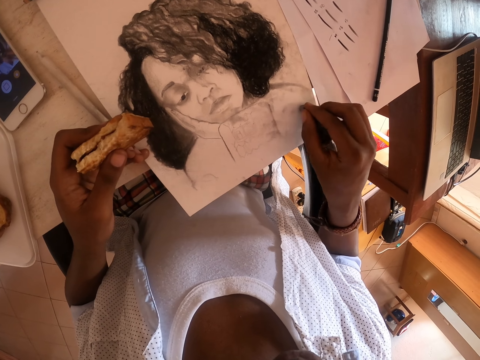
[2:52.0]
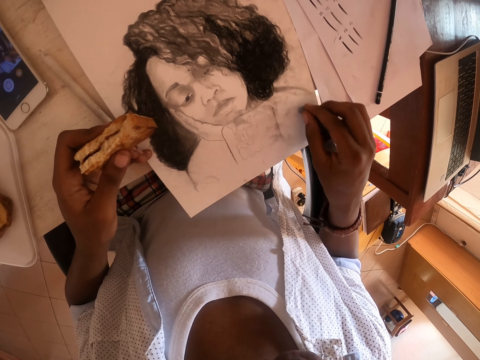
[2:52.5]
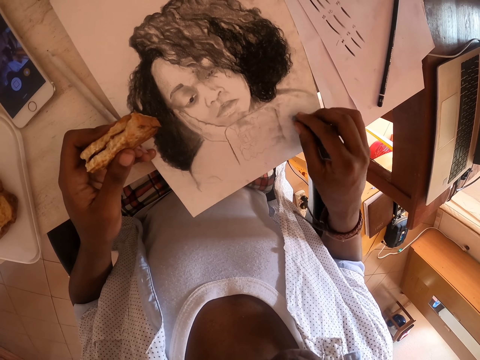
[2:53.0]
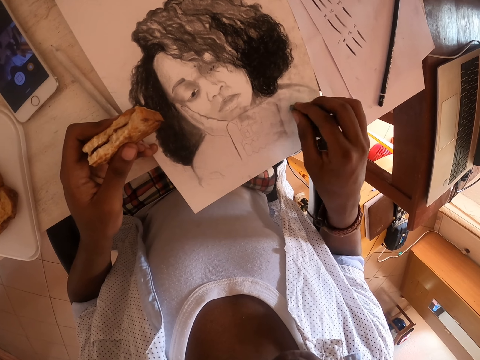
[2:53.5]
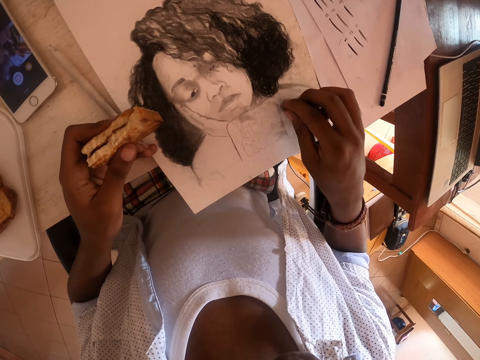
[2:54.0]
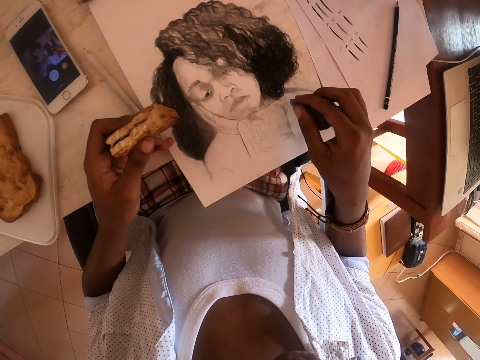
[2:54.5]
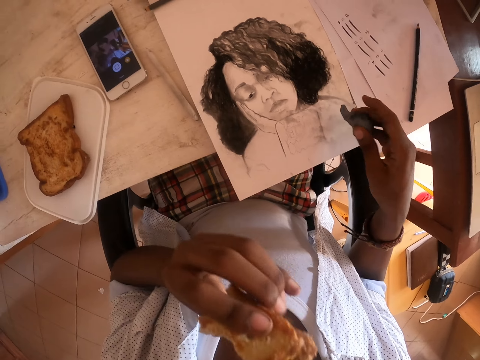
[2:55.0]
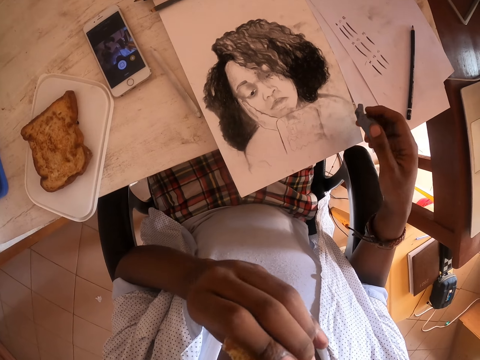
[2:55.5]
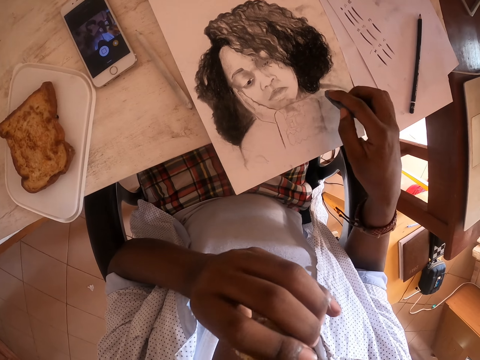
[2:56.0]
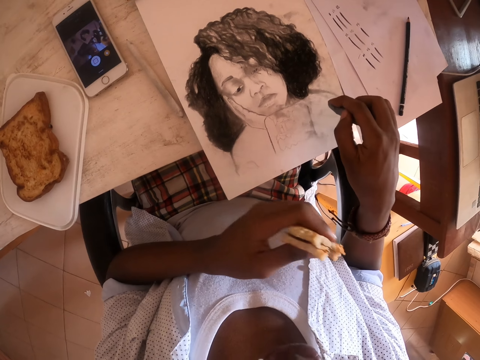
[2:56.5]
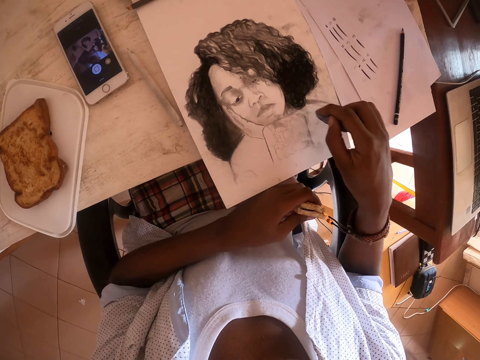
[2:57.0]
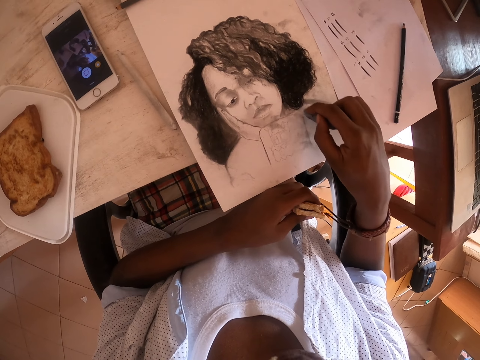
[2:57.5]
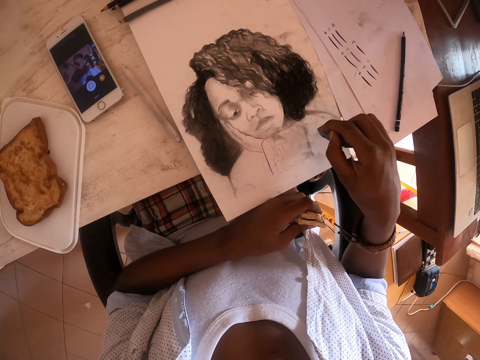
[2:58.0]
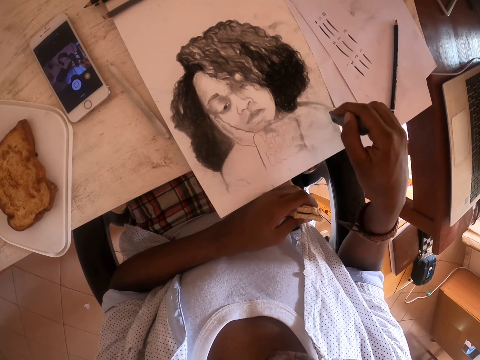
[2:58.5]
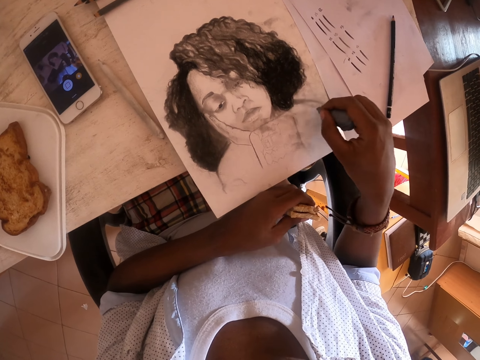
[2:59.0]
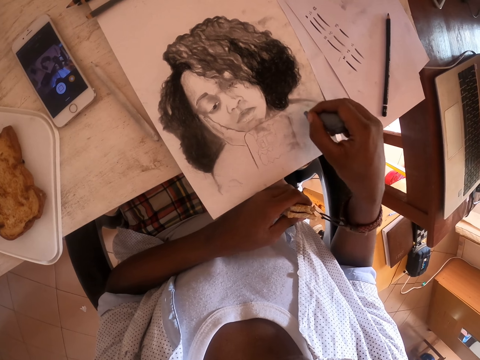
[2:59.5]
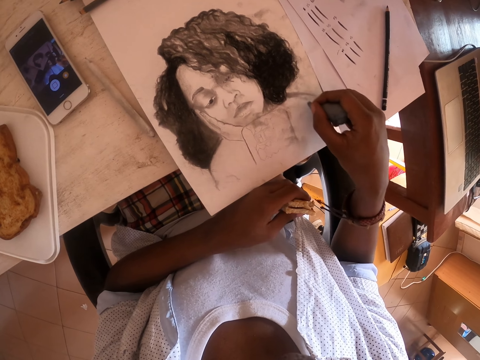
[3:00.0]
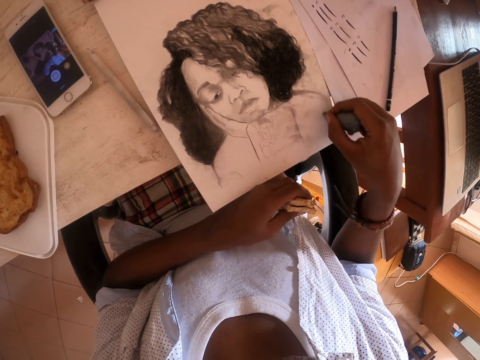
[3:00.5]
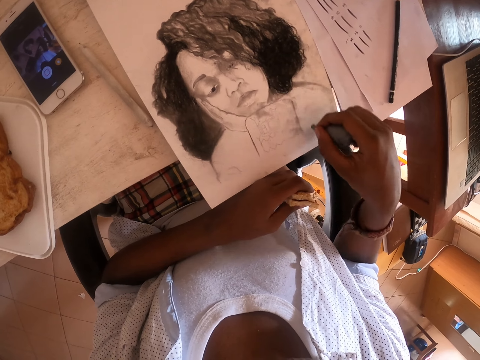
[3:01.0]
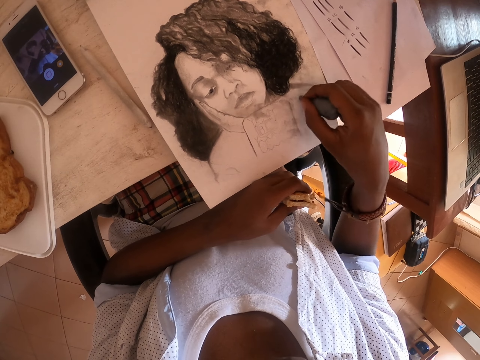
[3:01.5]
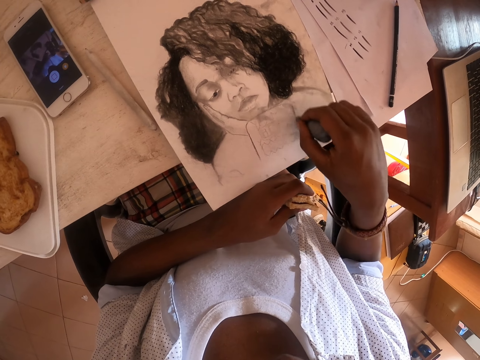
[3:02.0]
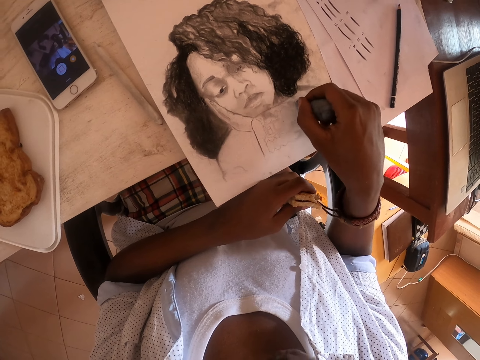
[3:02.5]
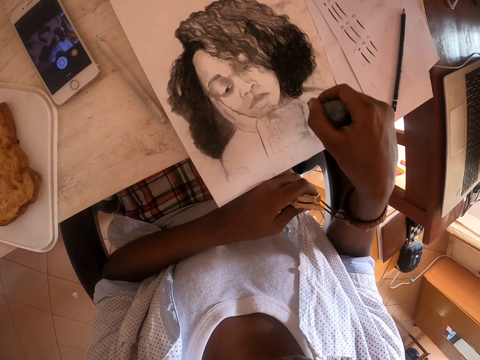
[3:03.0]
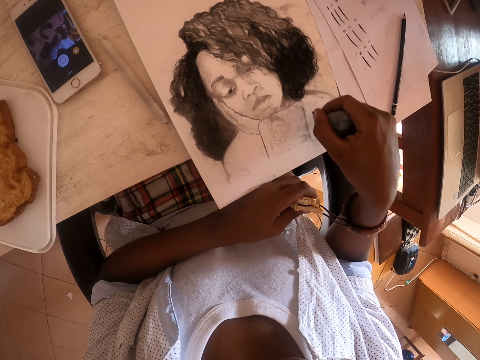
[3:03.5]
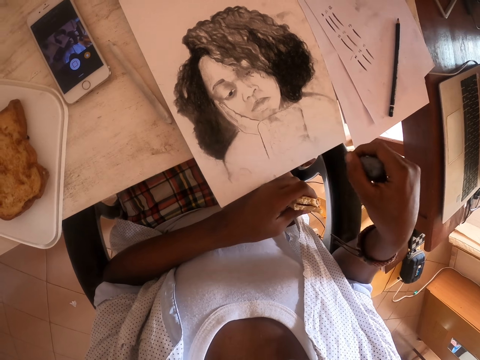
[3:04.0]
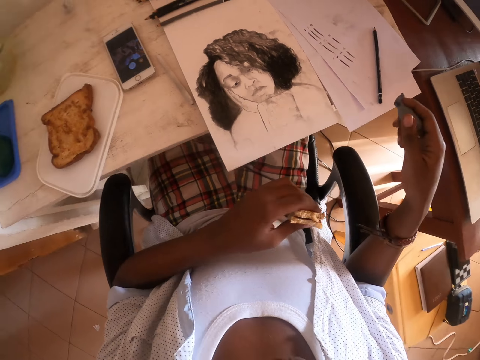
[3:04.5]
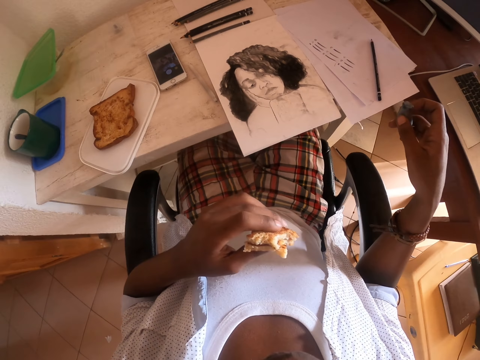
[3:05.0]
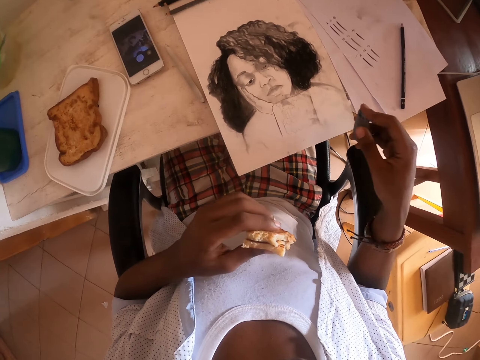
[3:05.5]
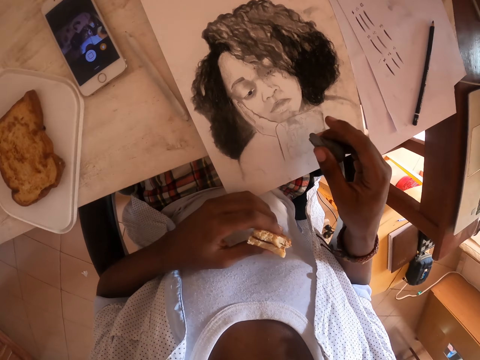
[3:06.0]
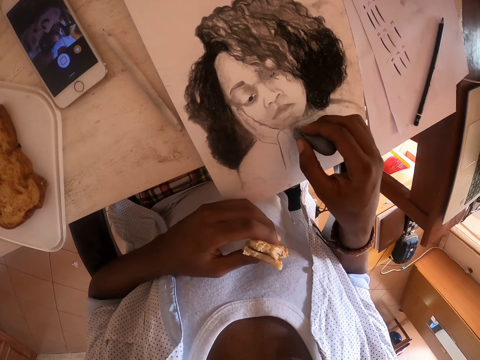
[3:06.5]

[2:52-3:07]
The camera wearer eats the bread.

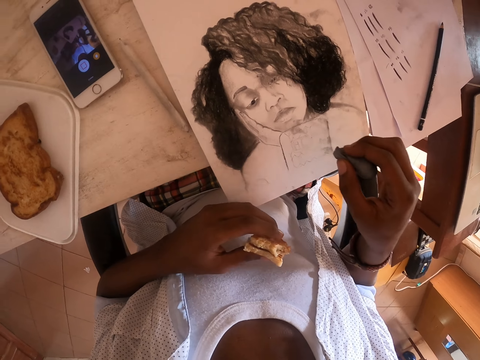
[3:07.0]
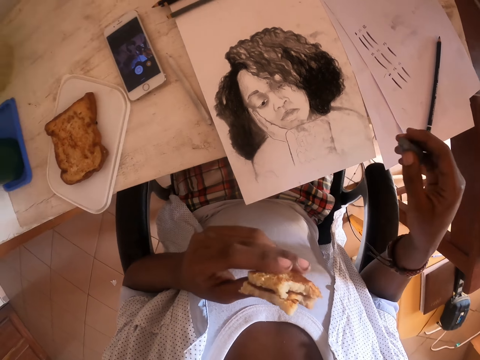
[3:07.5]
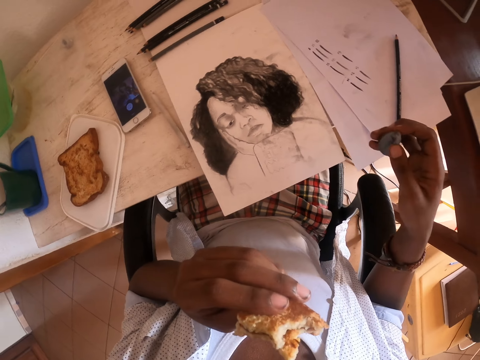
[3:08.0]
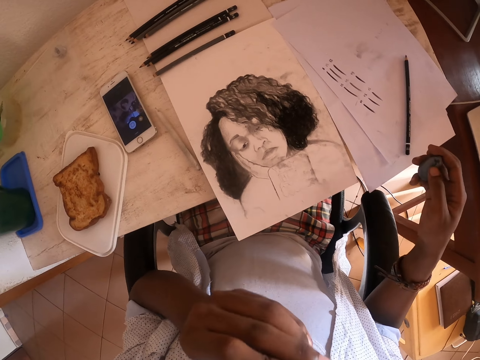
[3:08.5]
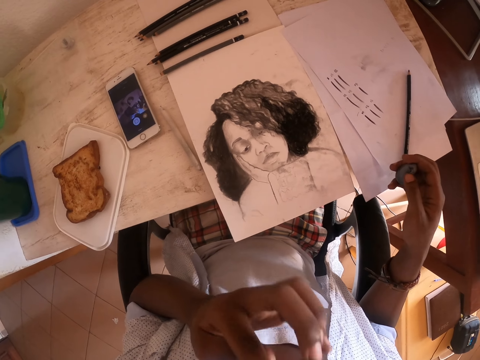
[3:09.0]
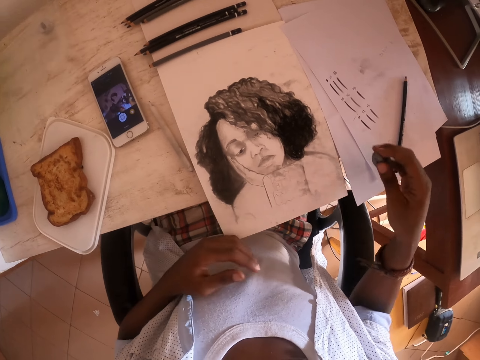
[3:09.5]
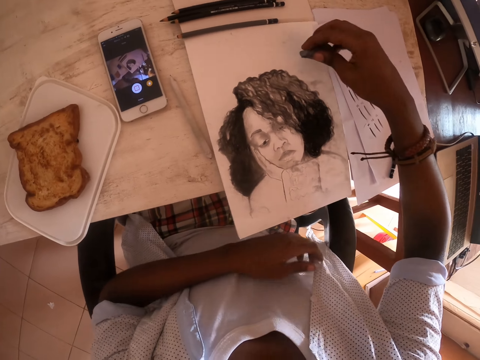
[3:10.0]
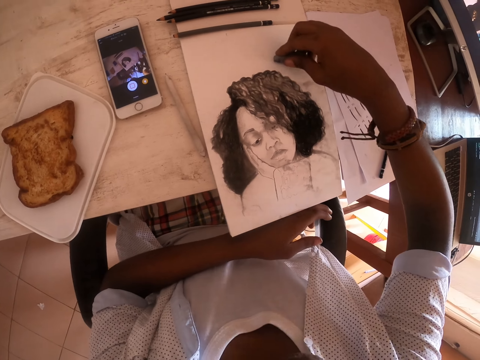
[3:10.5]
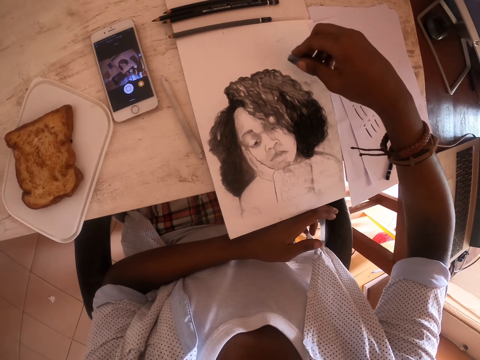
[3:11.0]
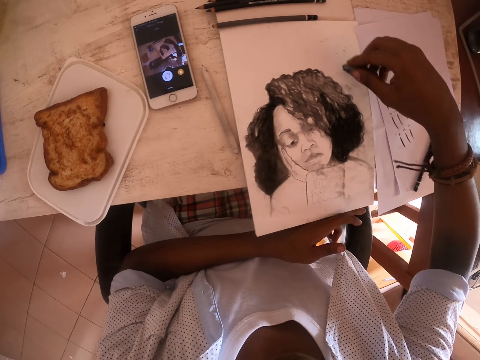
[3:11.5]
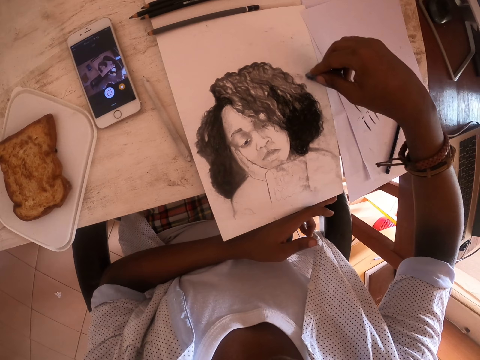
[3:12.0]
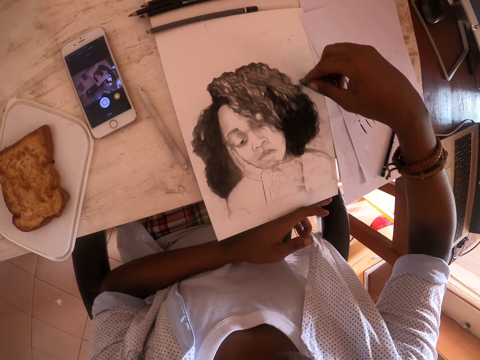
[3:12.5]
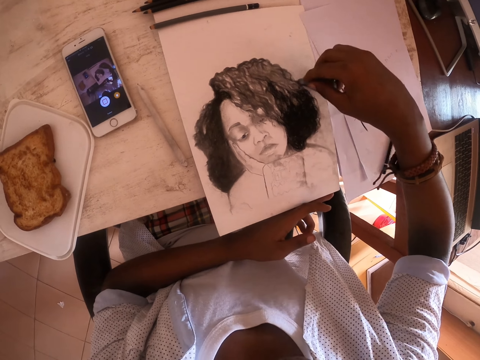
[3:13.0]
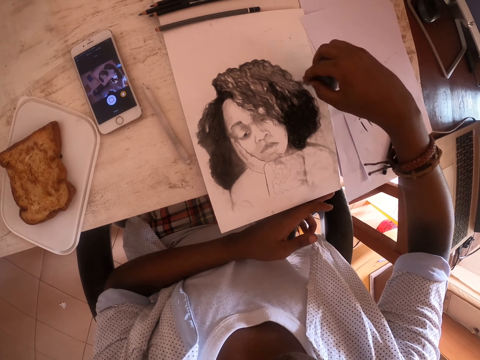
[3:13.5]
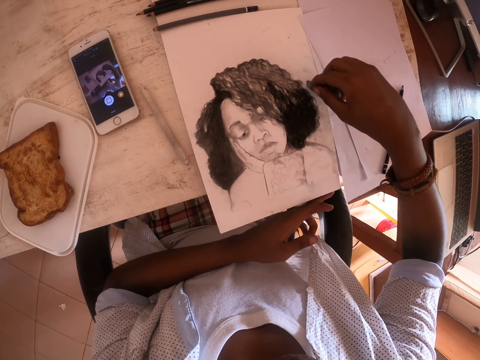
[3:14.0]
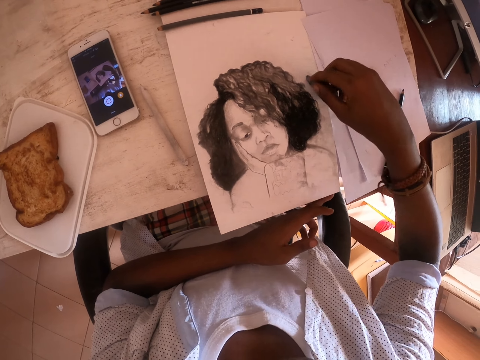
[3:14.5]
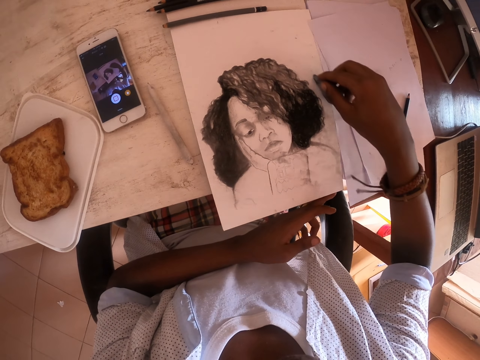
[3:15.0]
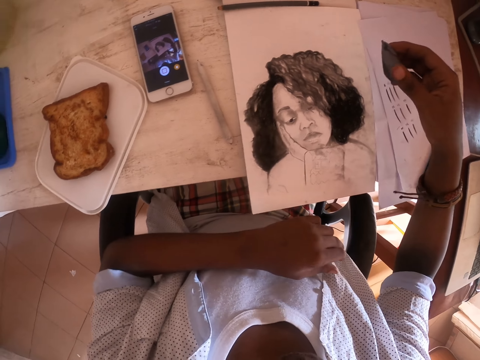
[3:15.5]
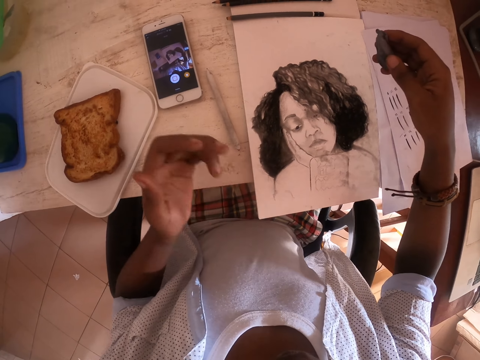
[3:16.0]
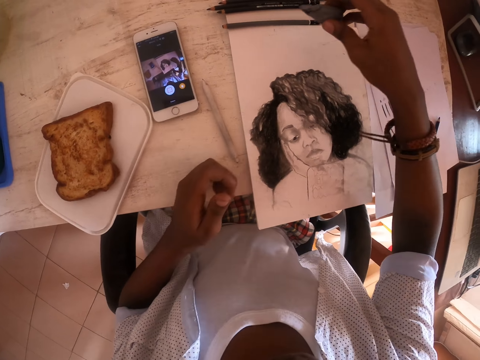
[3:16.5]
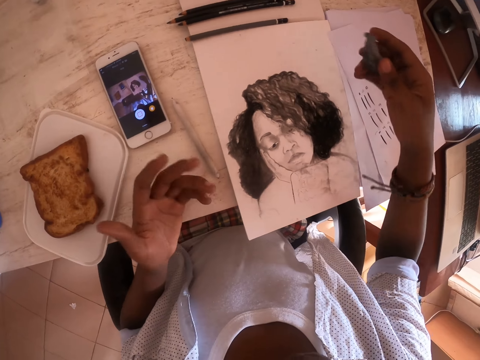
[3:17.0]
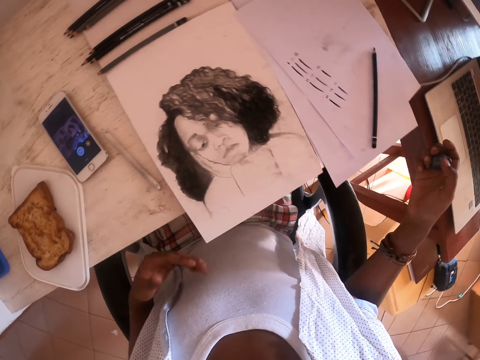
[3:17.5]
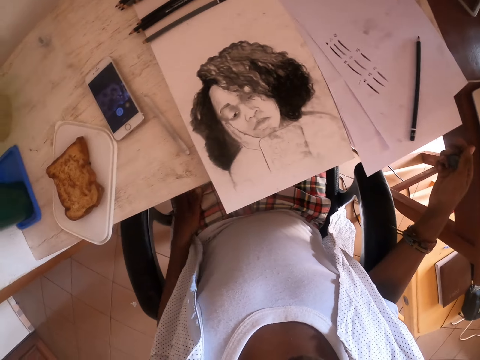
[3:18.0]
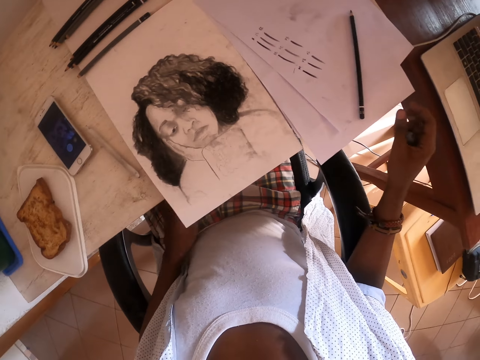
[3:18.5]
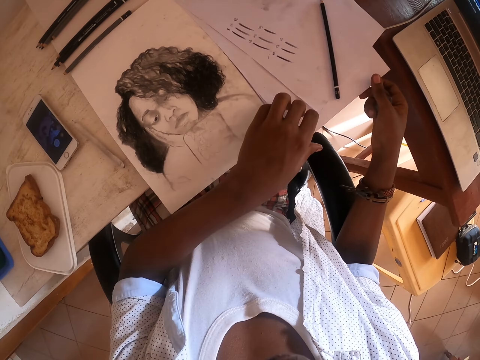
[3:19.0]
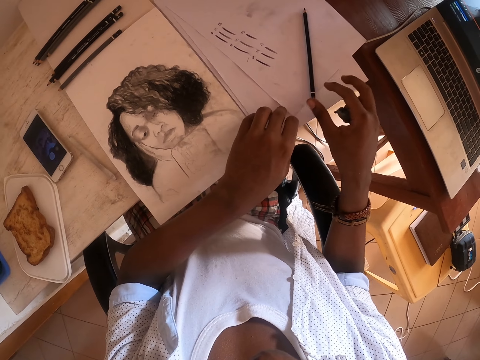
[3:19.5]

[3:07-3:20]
The camera wearer rubs something on the picture. He rubs his left hand on his cloth.
